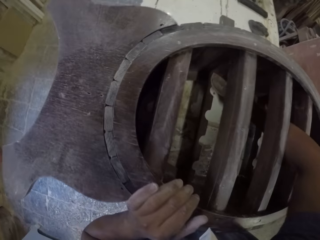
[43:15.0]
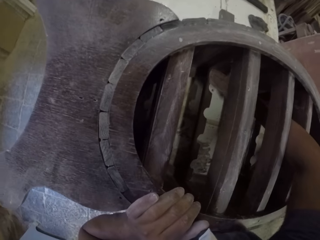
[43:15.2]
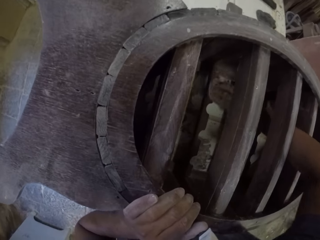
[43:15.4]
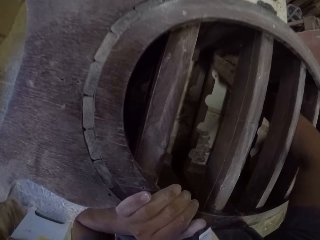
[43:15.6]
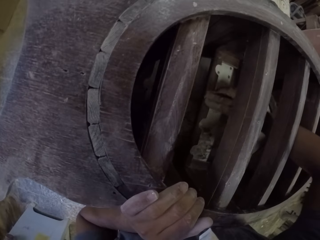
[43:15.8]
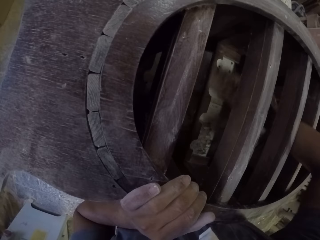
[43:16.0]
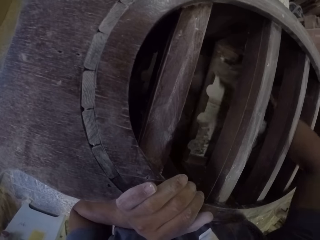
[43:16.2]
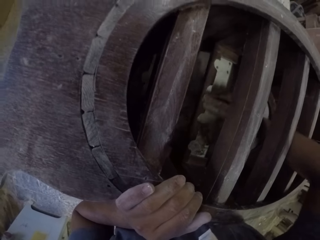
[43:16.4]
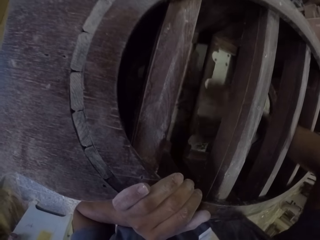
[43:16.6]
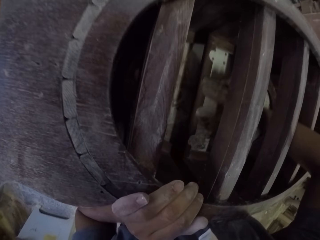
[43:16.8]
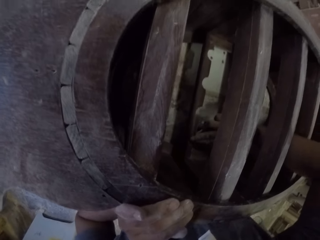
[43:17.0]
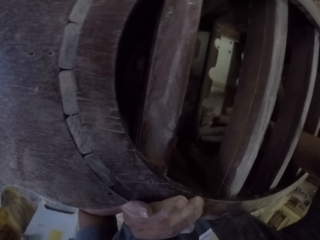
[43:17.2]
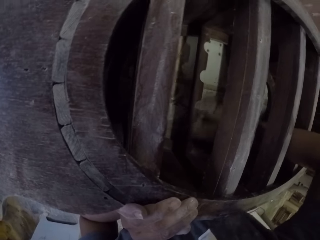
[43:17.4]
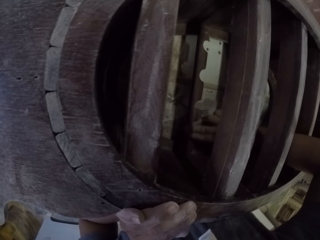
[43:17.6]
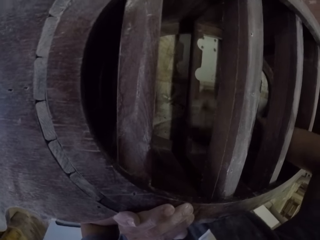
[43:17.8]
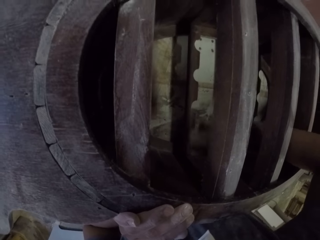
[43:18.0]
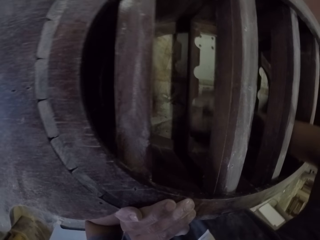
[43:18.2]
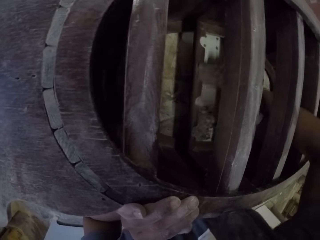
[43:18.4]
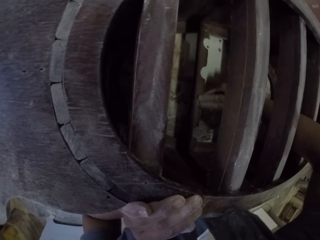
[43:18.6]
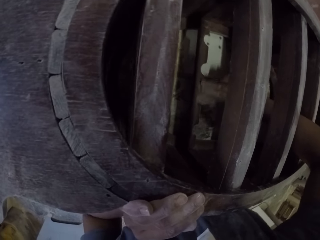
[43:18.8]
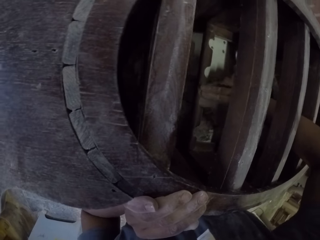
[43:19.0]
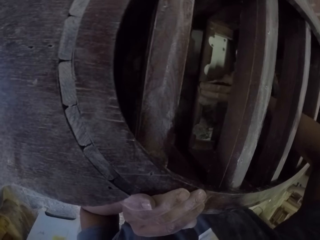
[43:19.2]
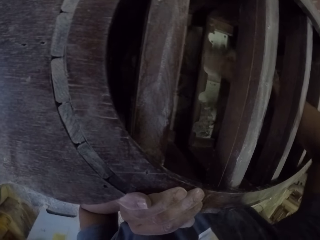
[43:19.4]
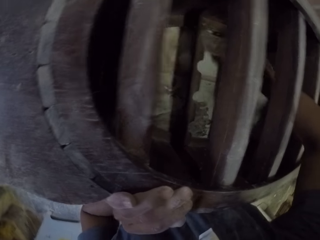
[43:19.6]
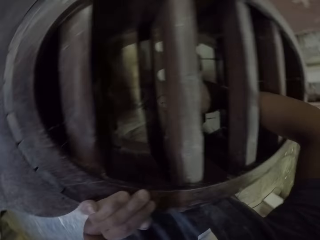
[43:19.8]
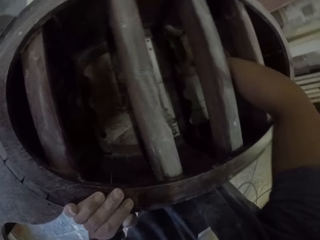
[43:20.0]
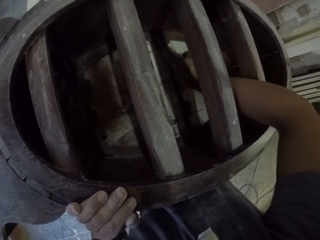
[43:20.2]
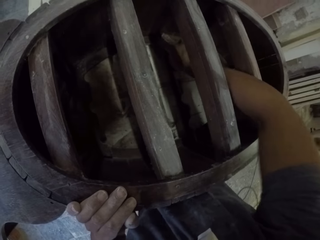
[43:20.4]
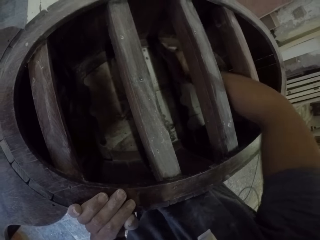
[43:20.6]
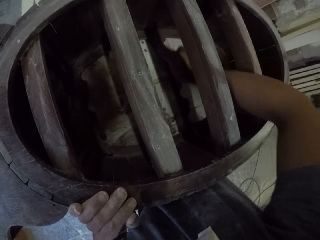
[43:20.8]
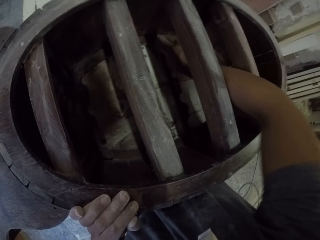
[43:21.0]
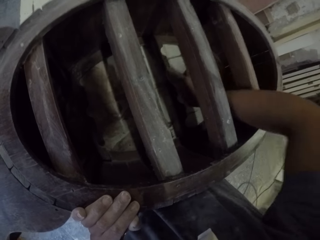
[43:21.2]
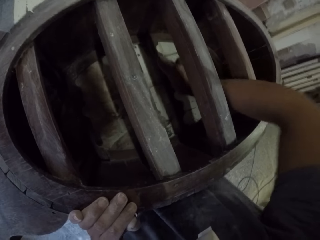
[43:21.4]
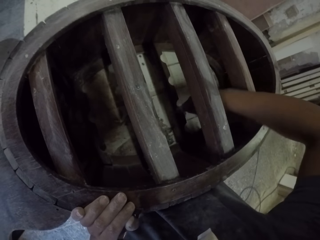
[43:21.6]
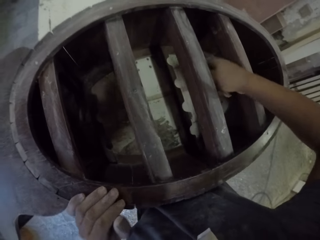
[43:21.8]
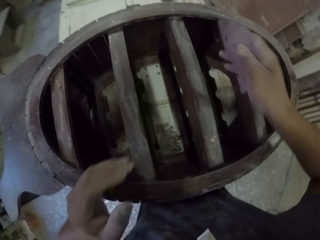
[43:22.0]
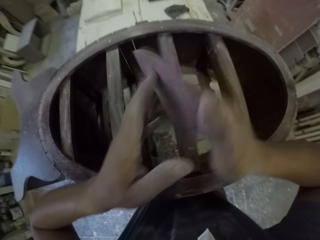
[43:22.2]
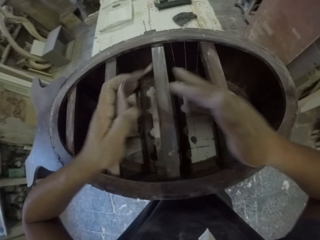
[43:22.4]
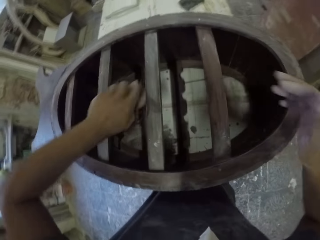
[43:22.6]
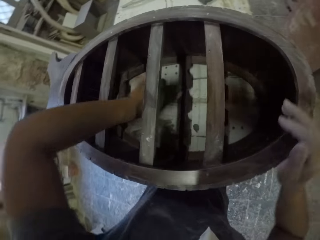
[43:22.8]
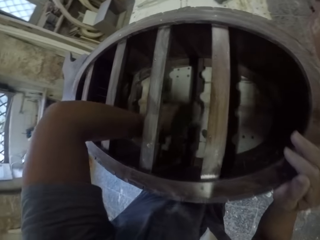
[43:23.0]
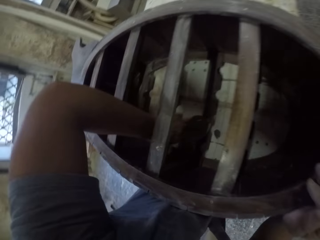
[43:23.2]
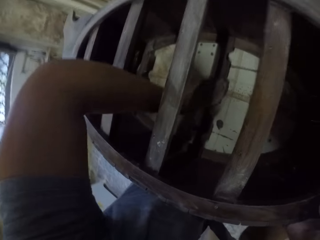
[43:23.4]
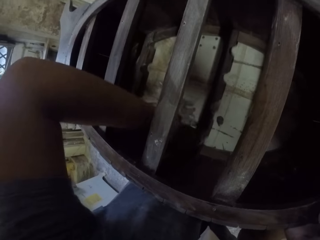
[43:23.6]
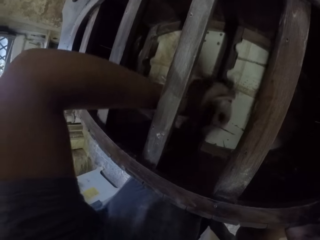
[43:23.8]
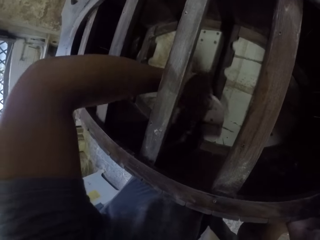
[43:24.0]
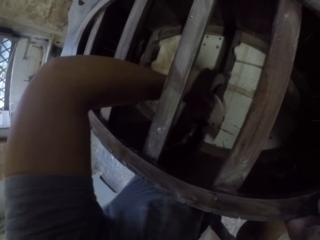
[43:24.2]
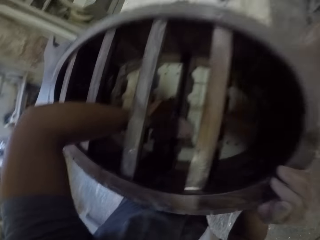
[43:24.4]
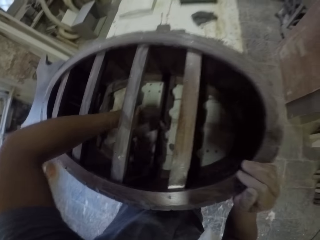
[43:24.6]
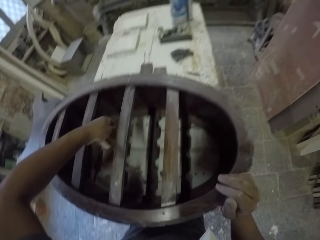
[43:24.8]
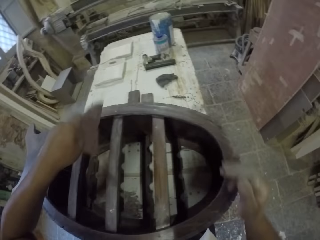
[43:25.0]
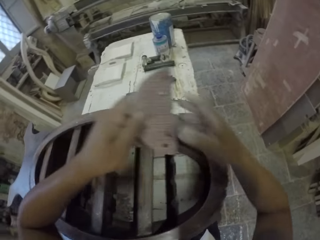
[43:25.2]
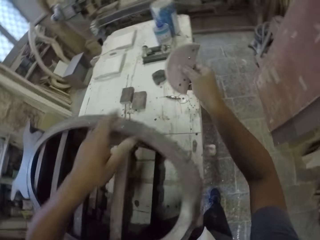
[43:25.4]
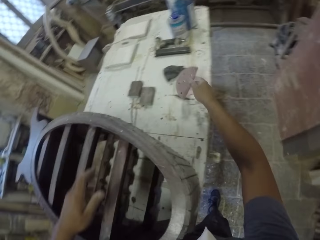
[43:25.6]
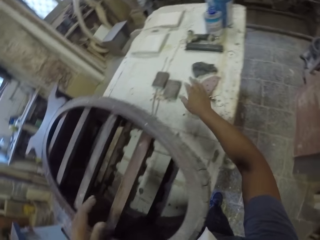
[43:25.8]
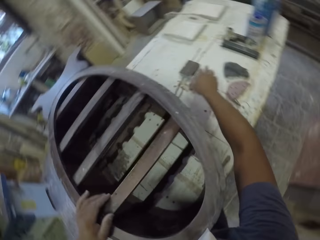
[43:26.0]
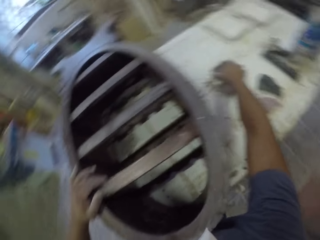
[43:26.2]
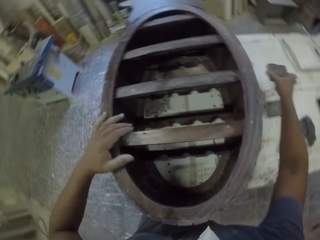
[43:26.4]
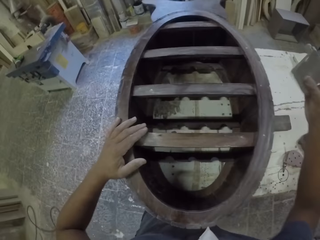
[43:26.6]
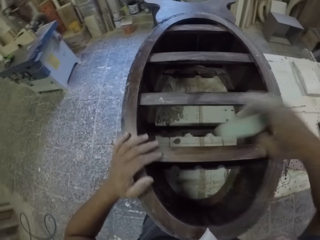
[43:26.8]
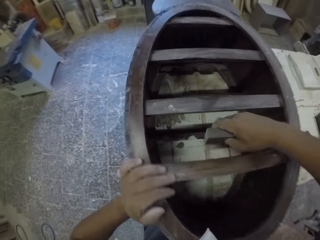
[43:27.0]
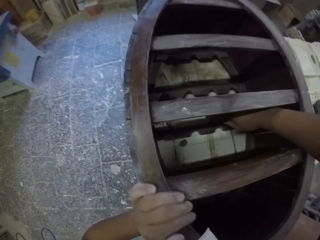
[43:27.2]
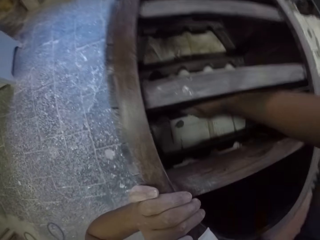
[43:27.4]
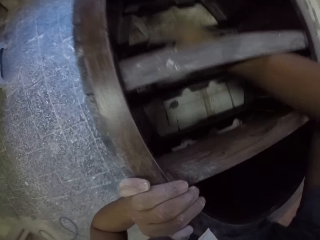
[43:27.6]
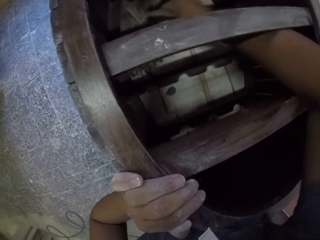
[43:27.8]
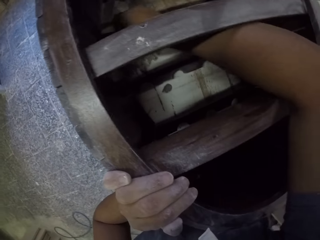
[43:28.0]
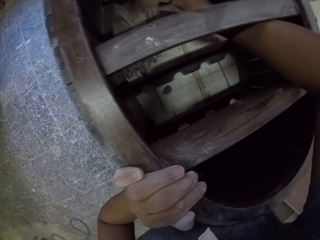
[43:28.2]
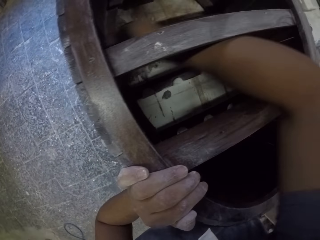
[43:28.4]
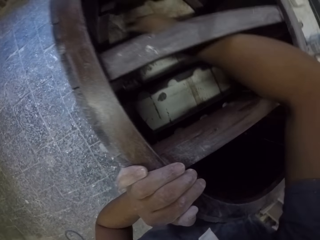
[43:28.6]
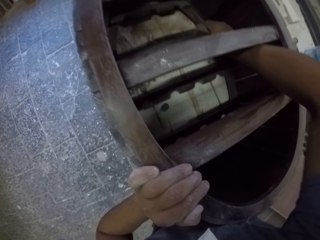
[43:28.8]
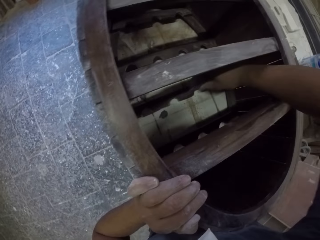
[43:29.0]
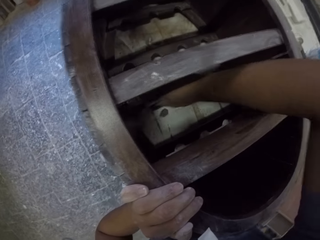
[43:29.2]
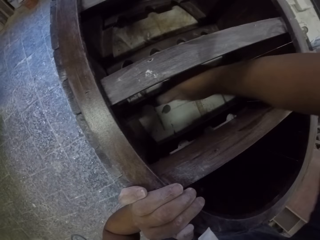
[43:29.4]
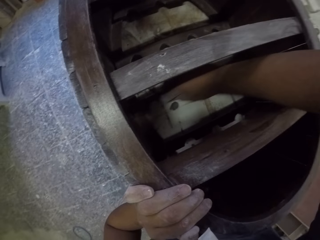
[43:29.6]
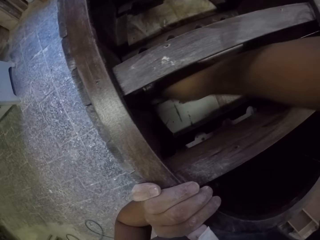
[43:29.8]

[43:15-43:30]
The camera wearer smoothens a wooden stand with a sandpaper in the room. They hold the wooden stand with the left hand. They smoothen the wooden stand with the sandpaper in the room. They hold the sandpaper with the left hand. They smoothen the wooden stand with the sandpaper in the room. They hold the sandpaper. They place the sandpaper on the table. They pick up the sandpaper on the table with the right hand. They hold the wooden stand with the left hand. They smoothen the wooden stand with the sandpaper in the room.

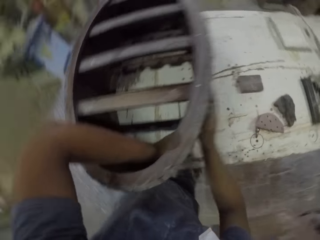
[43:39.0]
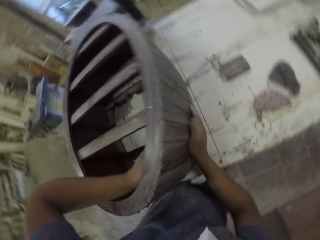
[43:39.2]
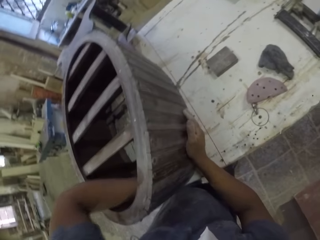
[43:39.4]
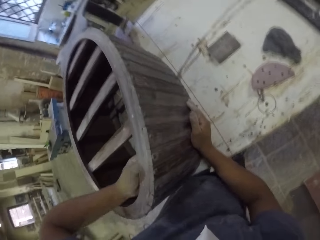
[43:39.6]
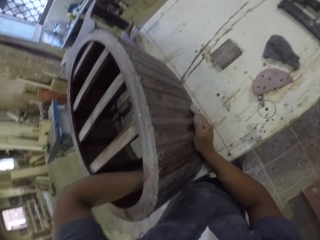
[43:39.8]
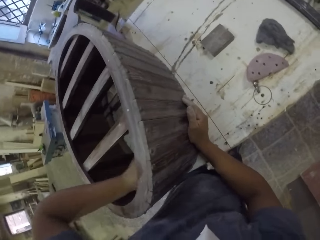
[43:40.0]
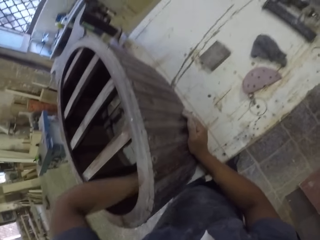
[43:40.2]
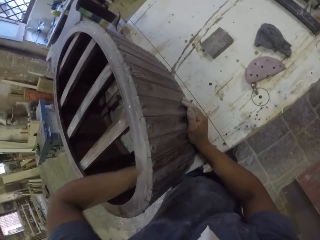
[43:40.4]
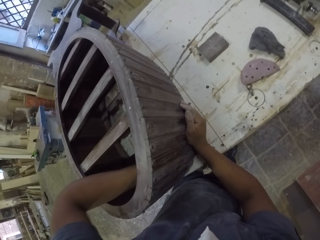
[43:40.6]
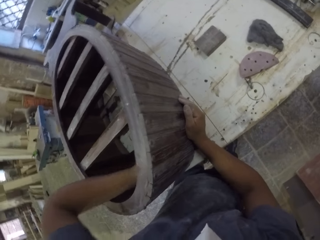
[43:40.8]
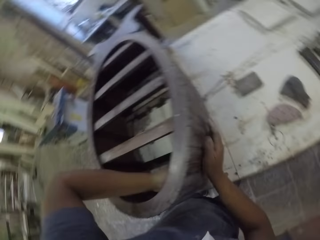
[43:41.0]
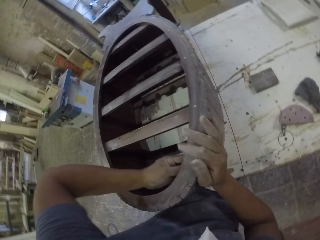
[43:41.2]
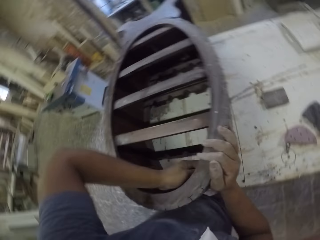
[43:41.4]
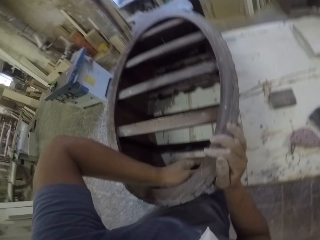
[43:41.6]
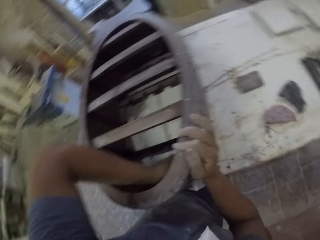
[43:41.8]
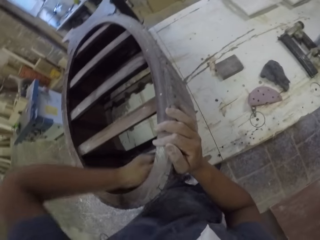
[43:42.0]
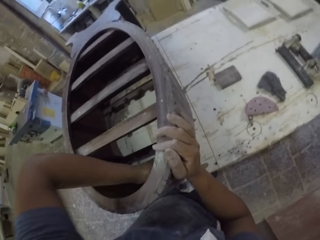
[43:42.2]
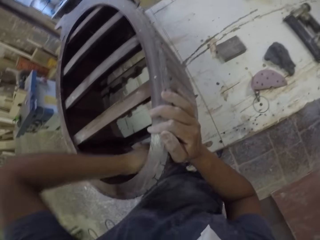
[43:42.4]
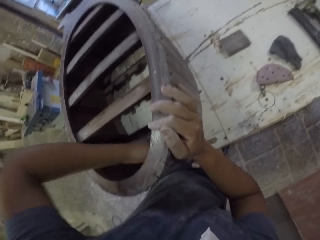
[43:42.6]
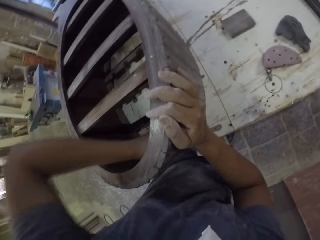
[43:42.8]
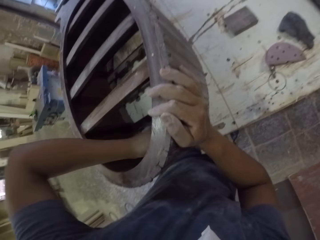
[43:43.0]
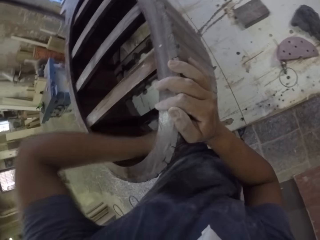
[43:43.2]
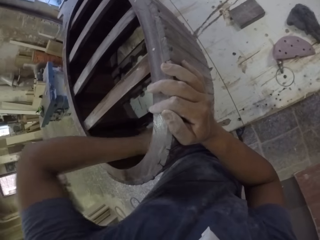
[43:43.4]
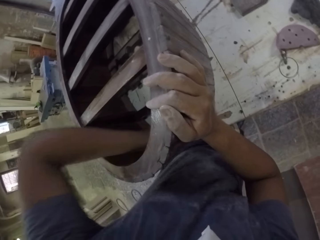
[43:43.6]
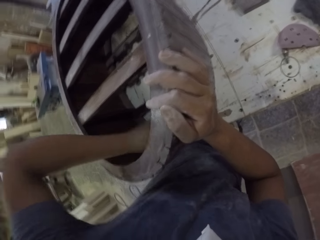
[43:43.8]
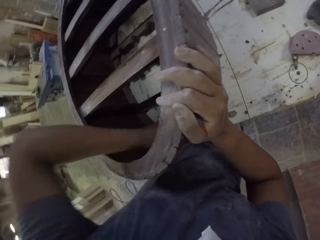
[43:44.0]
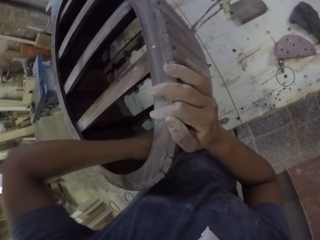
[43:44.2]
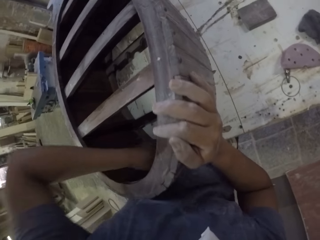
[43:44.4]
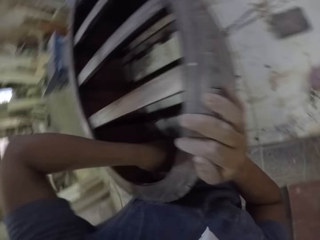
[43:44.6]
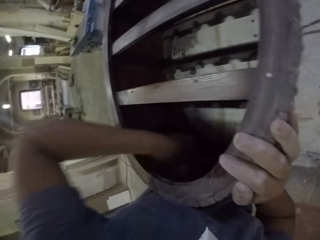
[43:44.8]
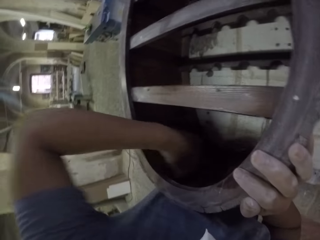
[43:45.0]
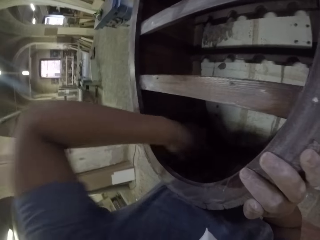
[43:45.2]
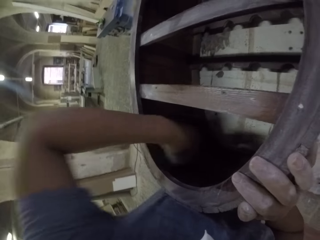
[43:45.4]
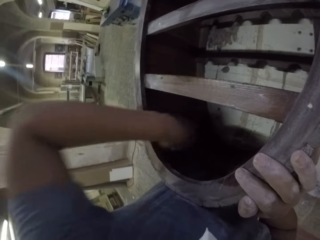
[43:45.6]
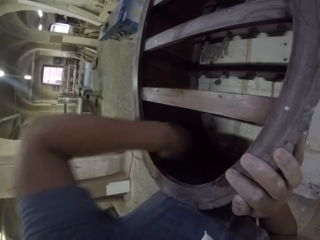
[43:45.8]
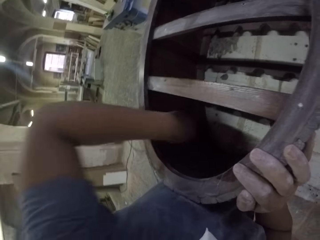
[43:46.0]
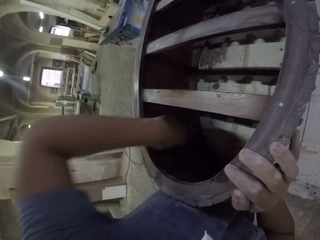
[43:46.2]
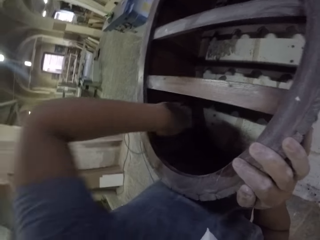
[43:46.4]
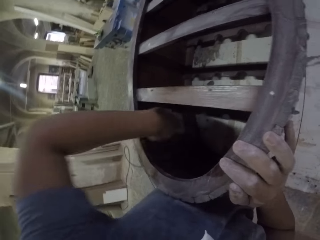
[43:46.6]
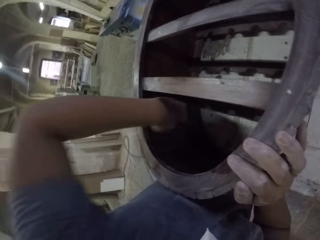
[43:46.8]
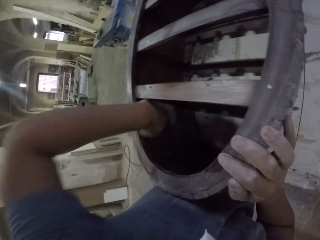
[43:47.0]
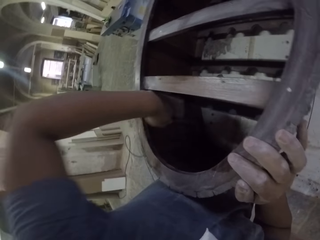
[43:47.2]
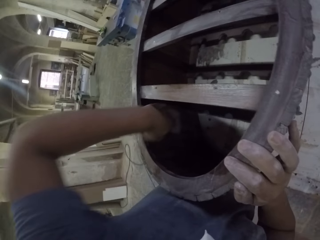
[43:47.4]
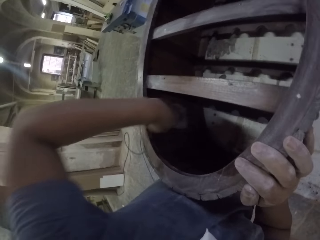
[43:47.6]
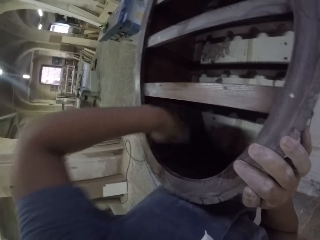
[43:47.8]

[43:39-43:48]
The camera wearer holds a wooden stand with the right hand. They smoothen the wooden stand with a sandpaper in the room.
